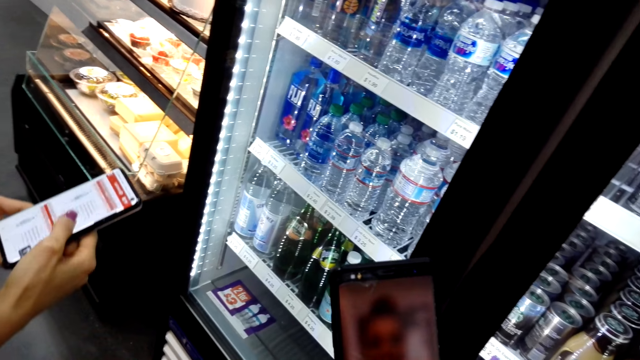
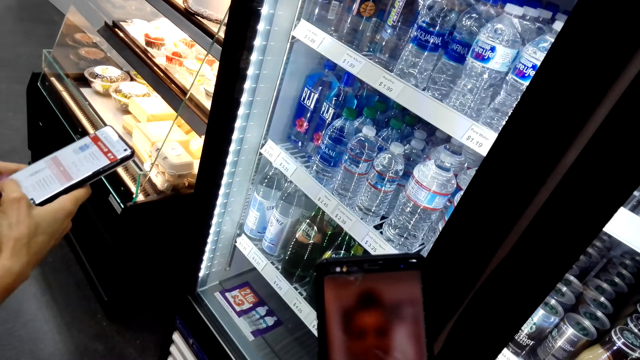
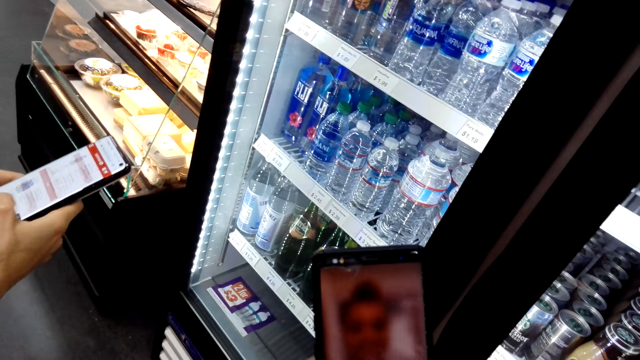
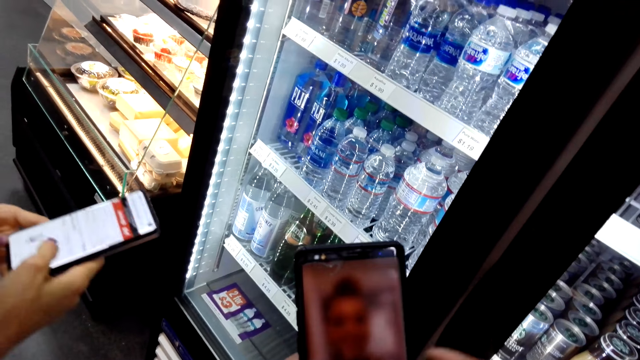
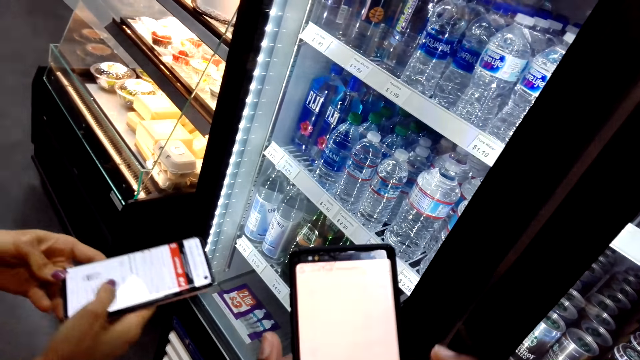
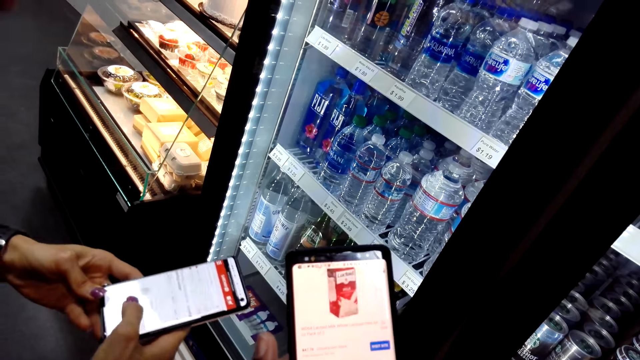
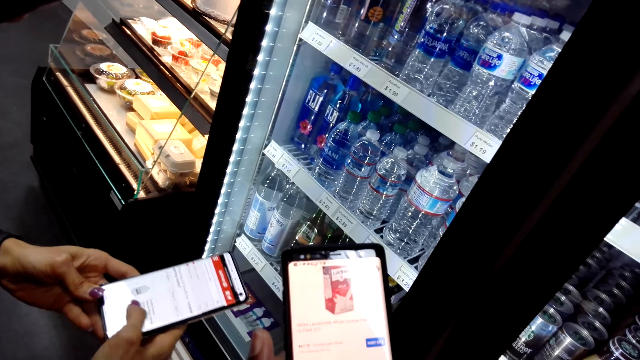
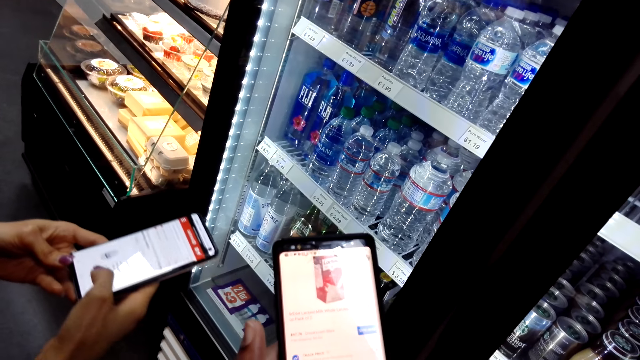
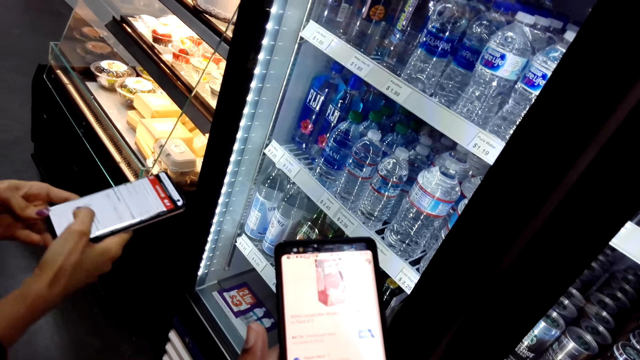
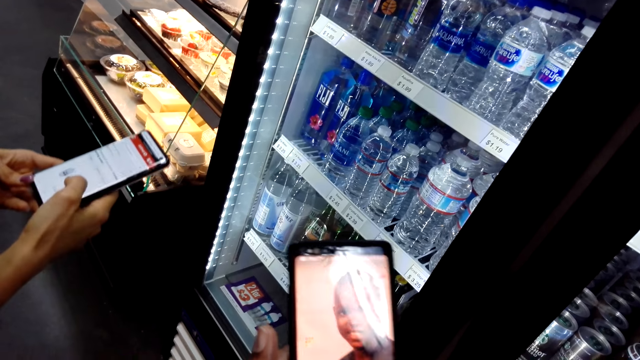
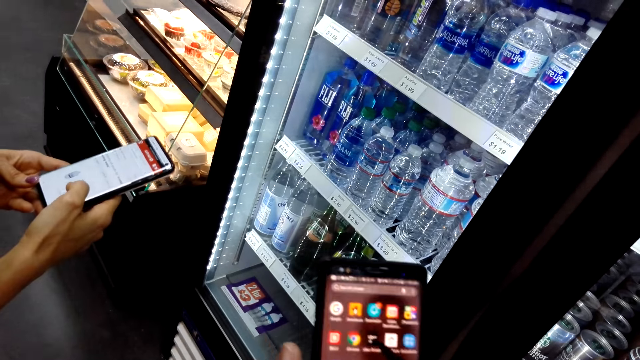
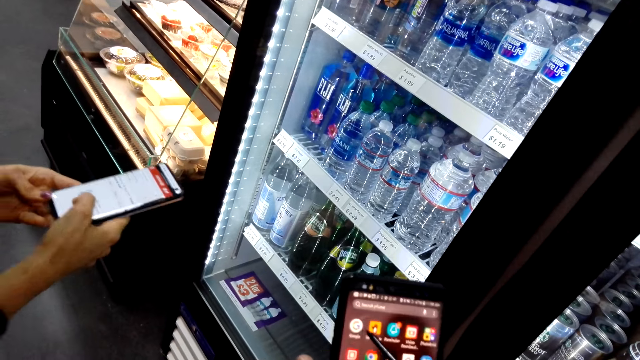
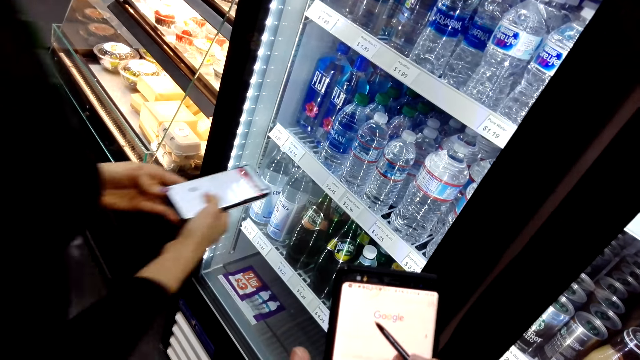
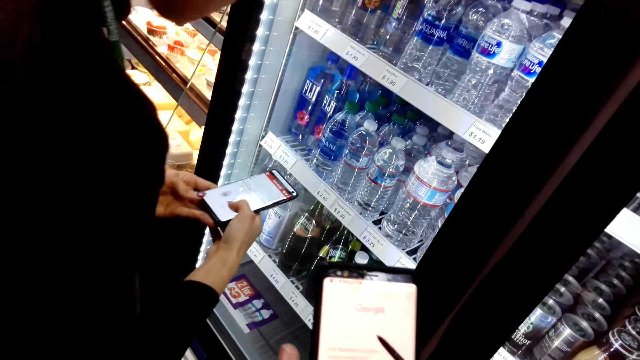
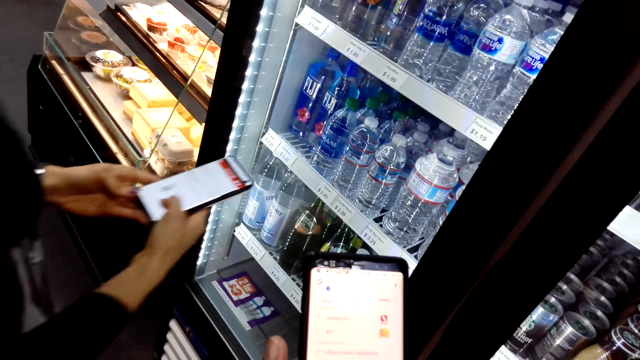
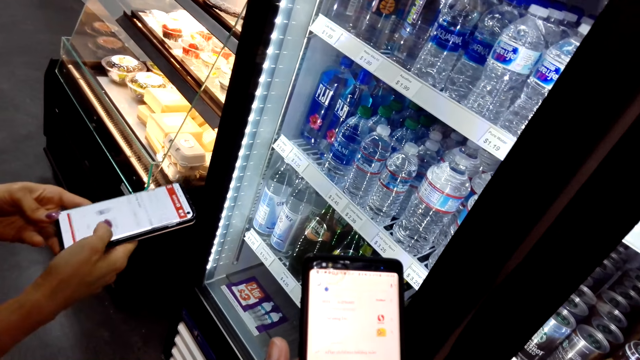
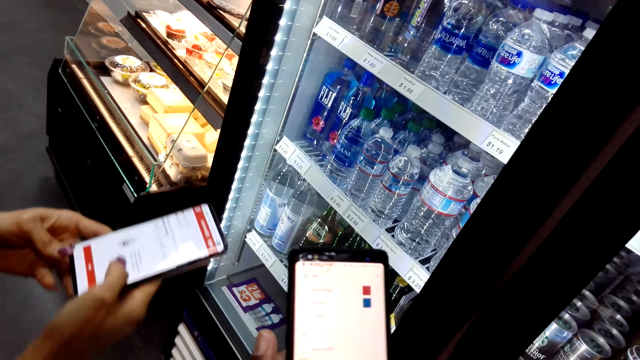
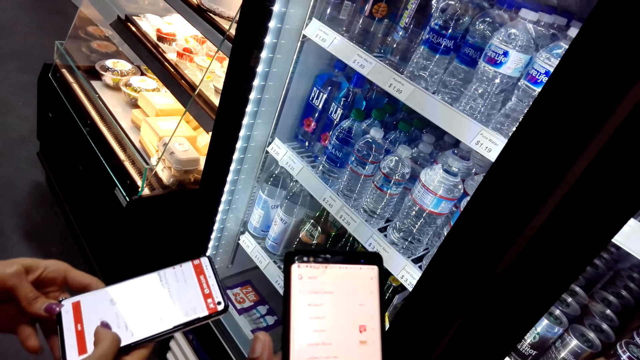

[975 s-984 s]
A lady scrolls a phone in the store with both hands. The camera wearer swipes on the phone's screen with the stylus pen in the store.

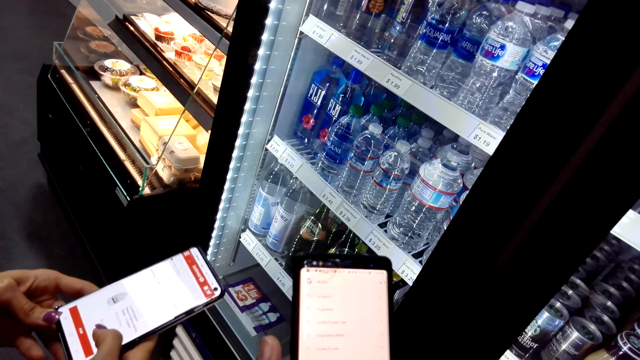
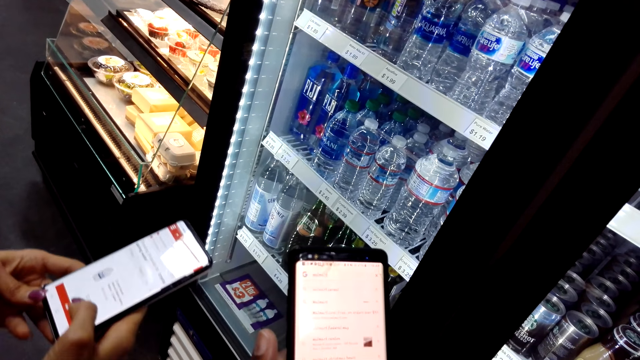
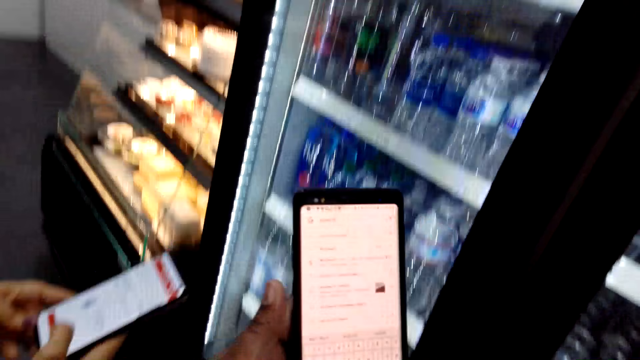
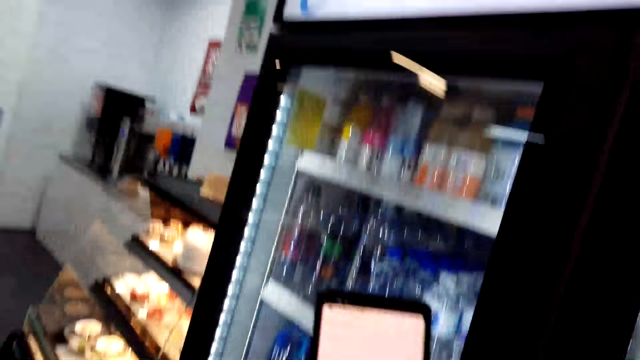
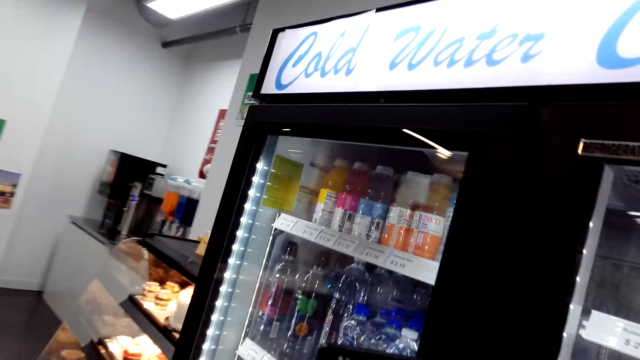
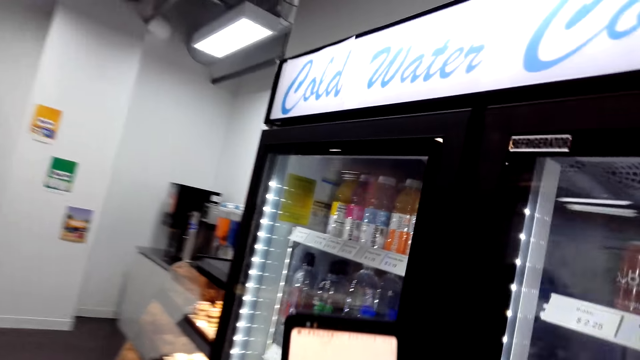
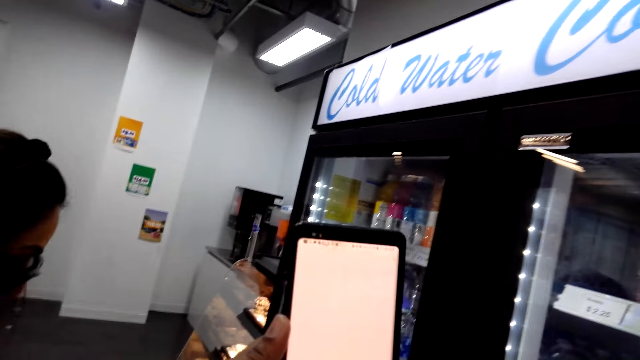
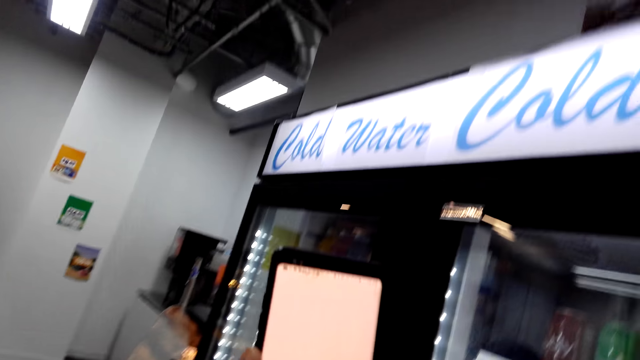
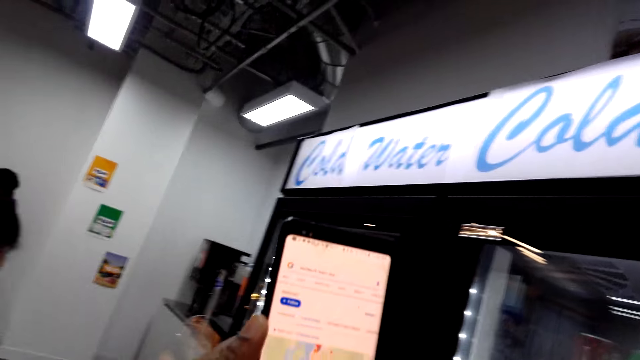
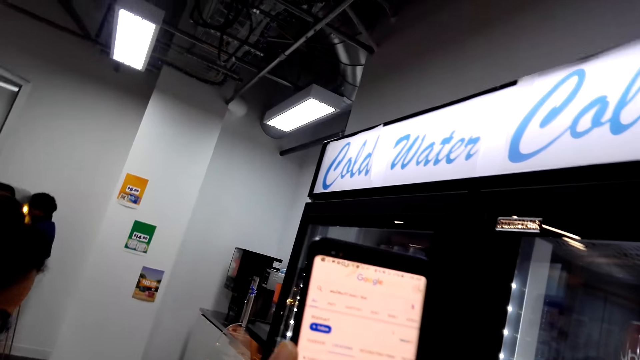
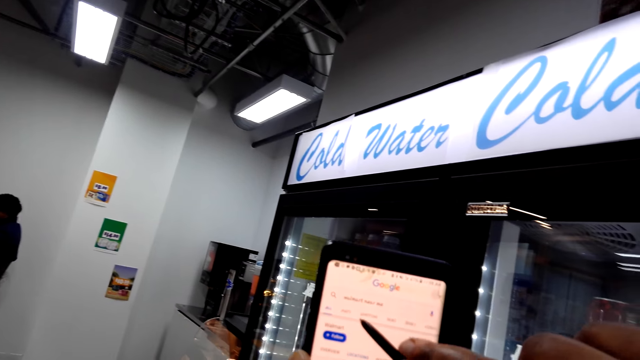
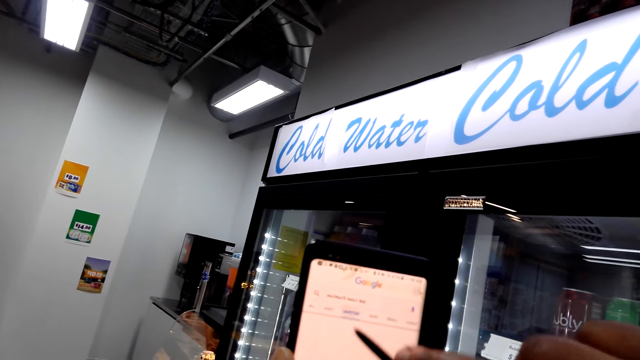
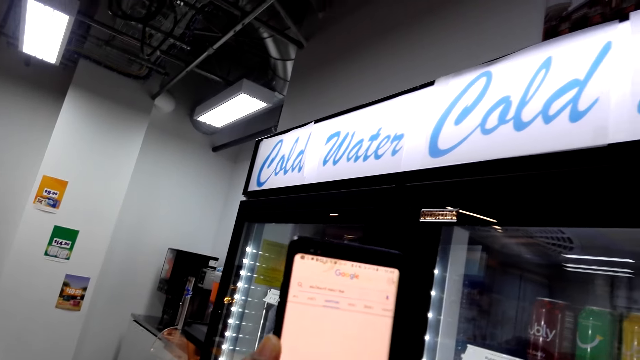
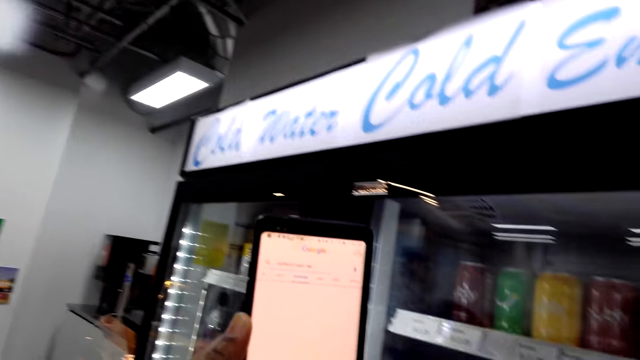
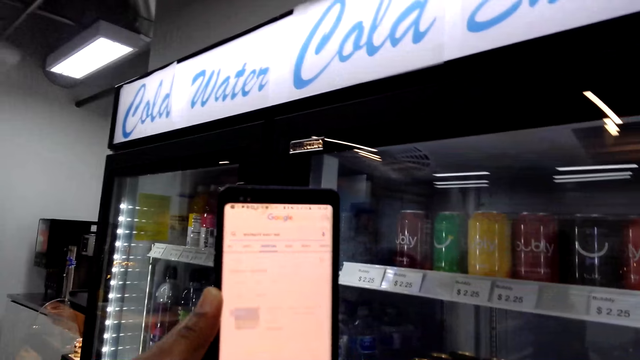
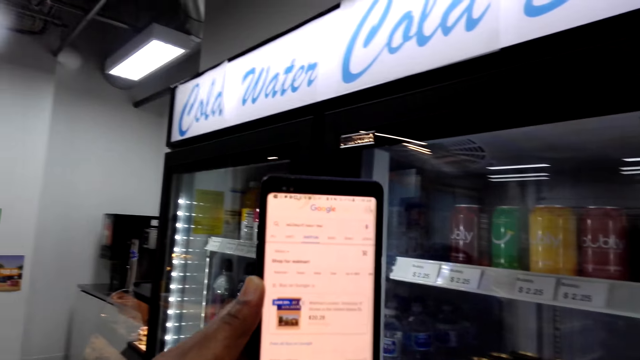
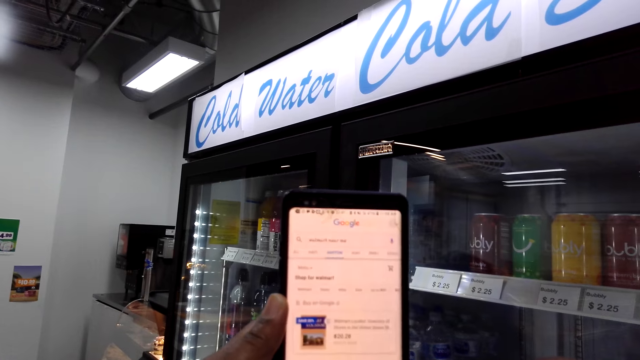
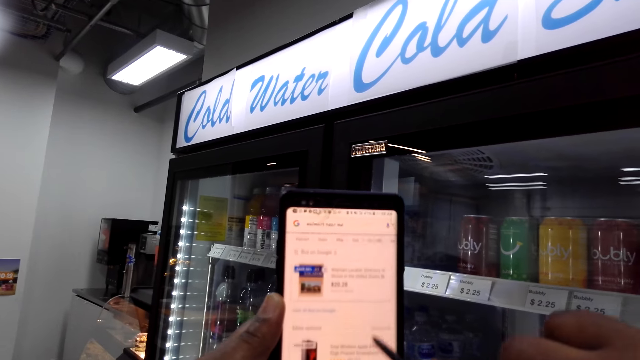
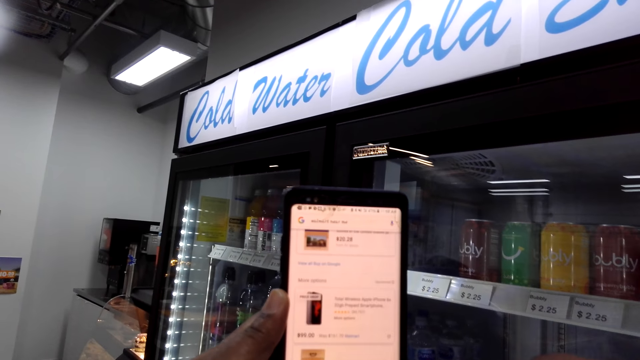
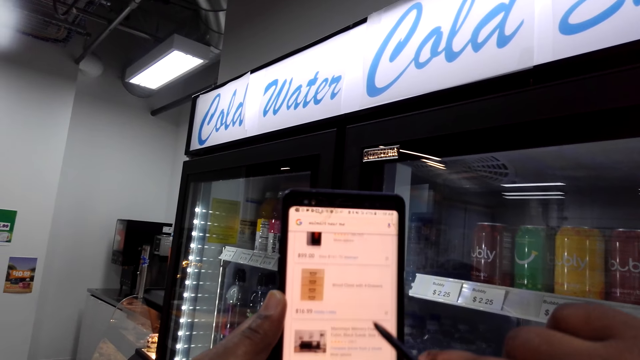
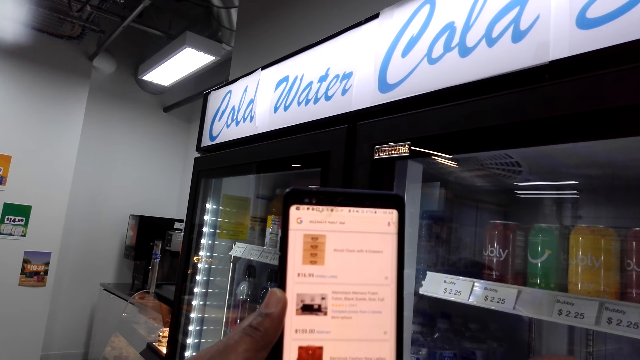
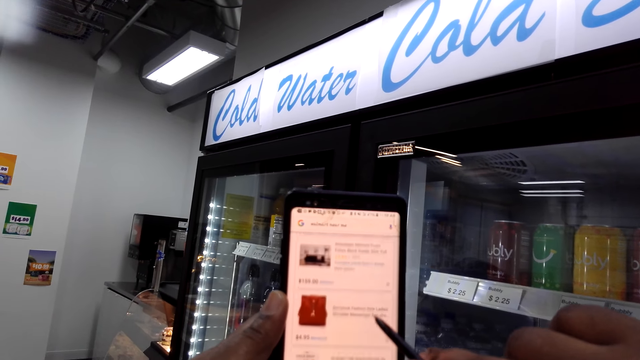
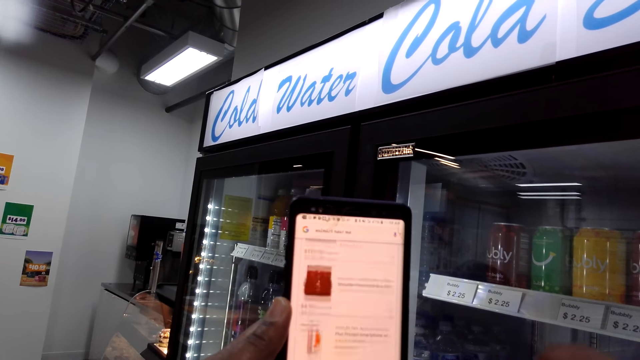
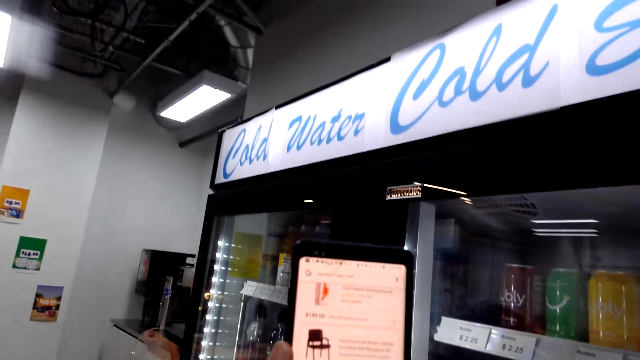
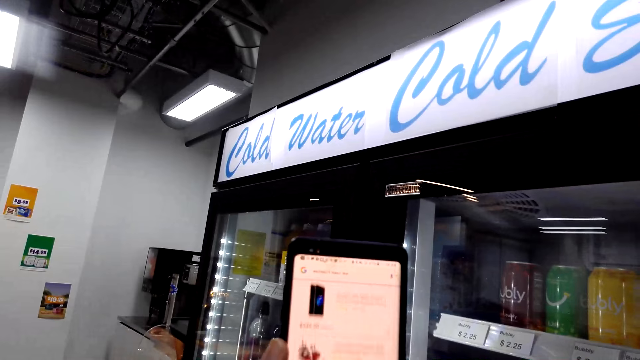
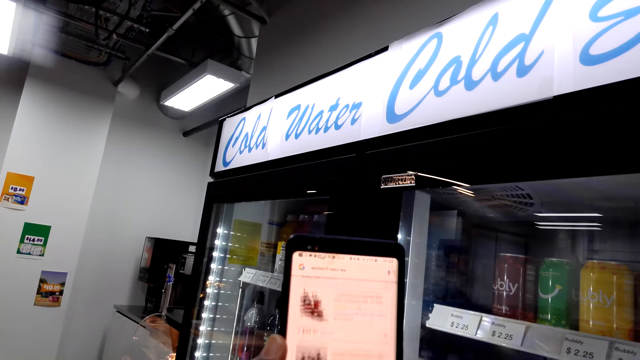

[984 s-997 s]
A lady scrolls a phone in the store with both hands. The camera wearer raises the phone. They swipe on the phone's screen with the stylus pen in the store.
